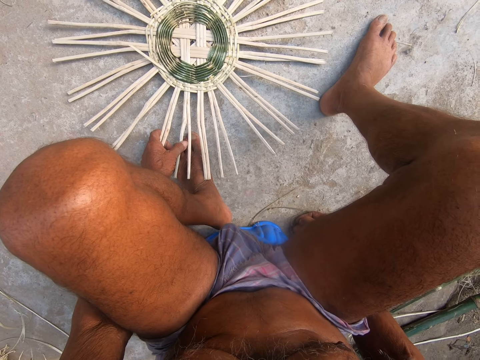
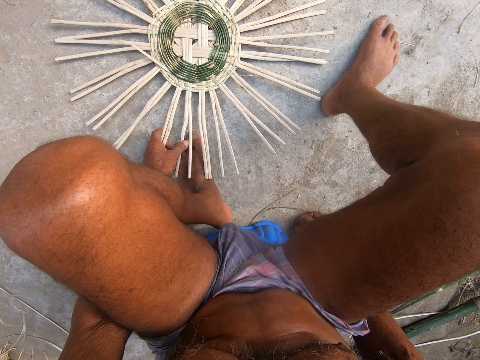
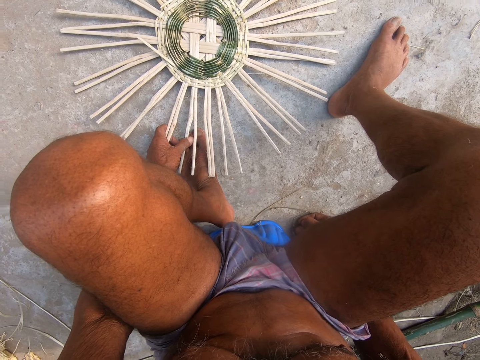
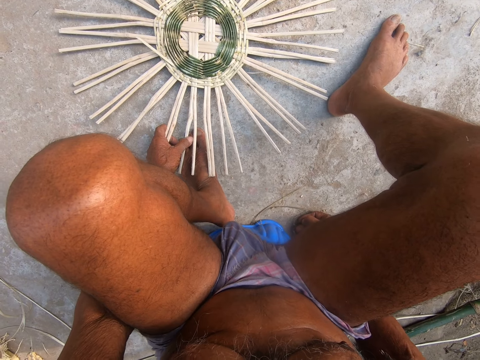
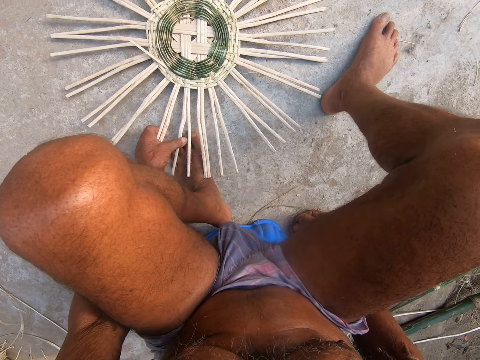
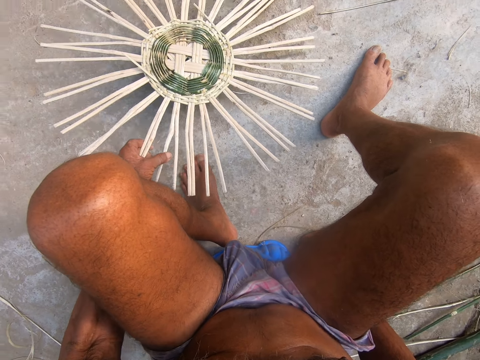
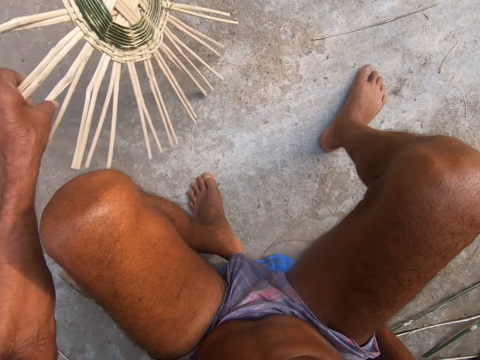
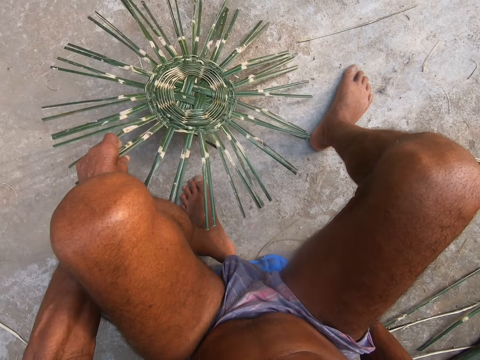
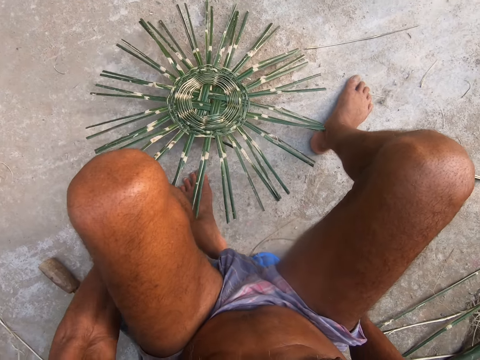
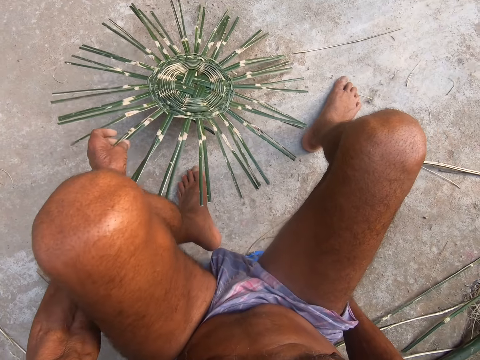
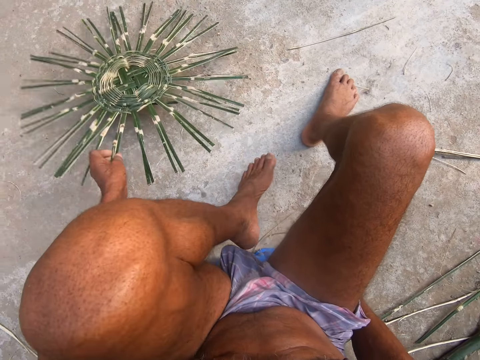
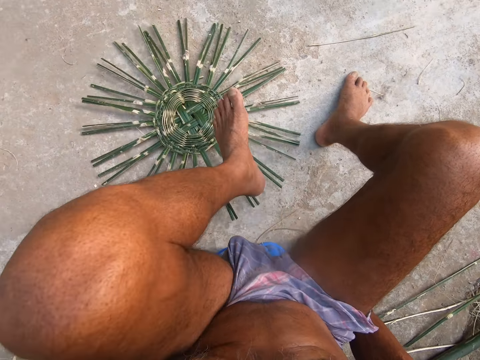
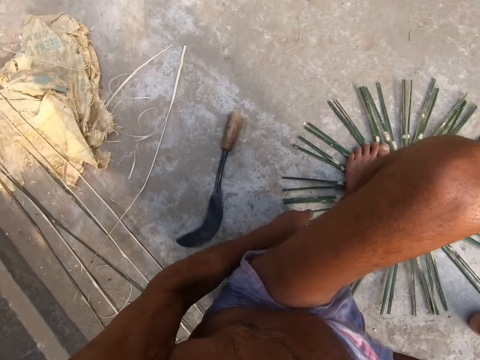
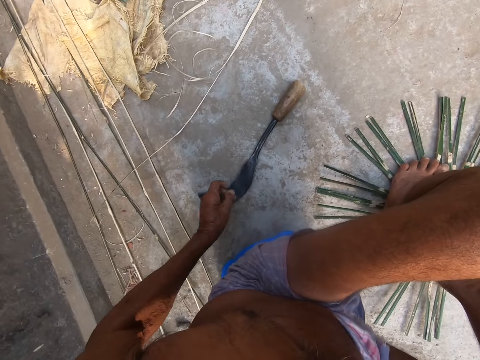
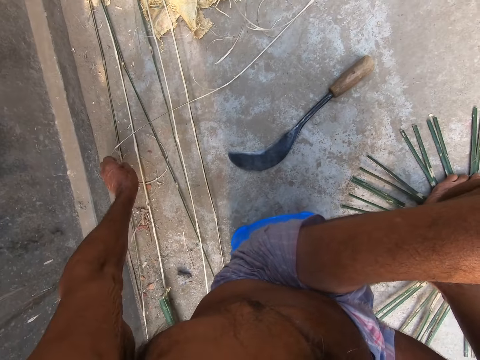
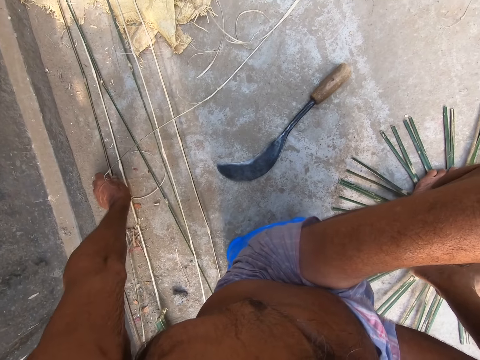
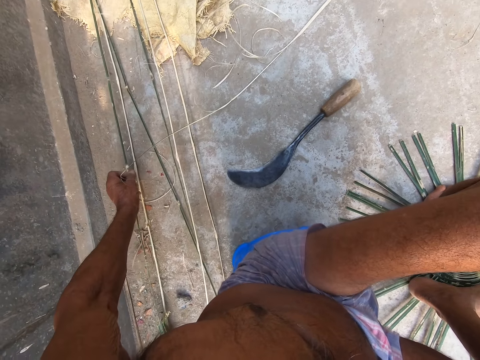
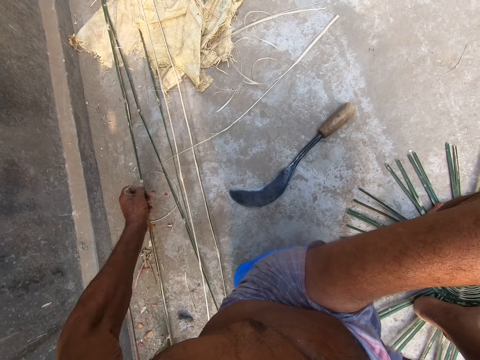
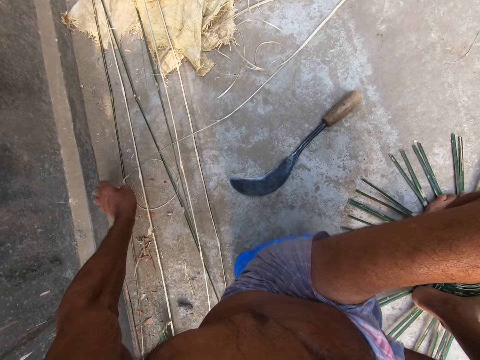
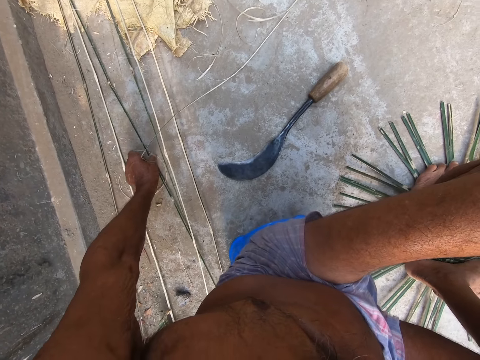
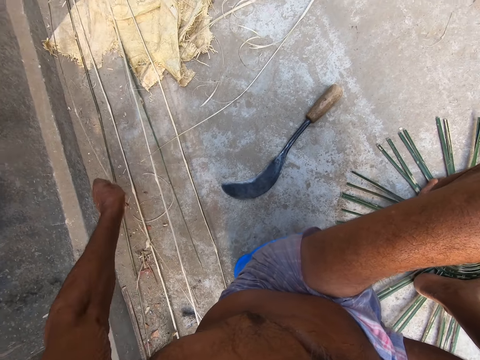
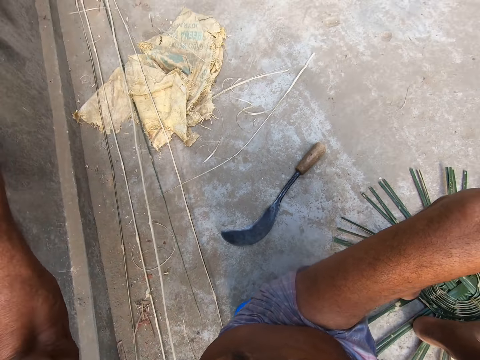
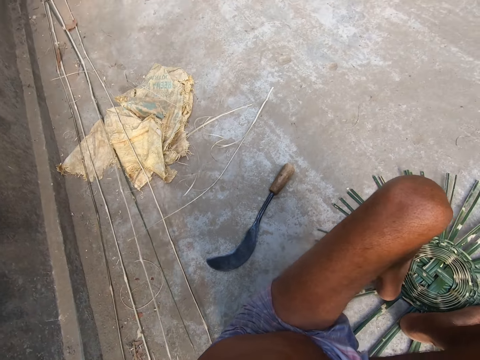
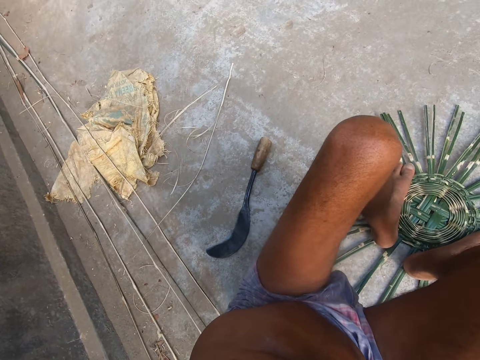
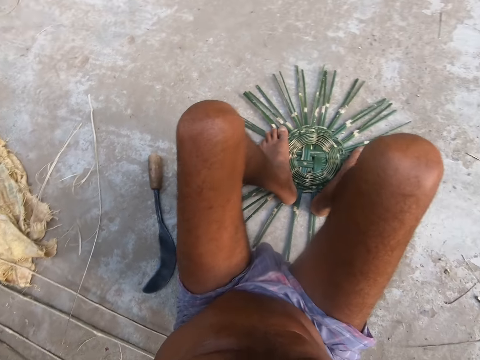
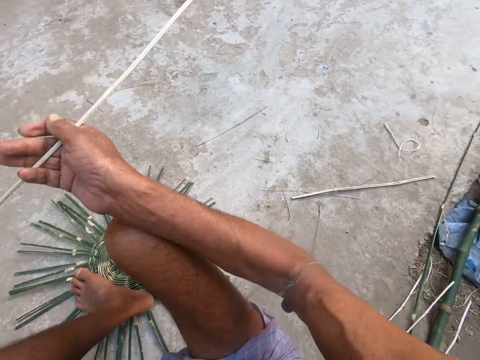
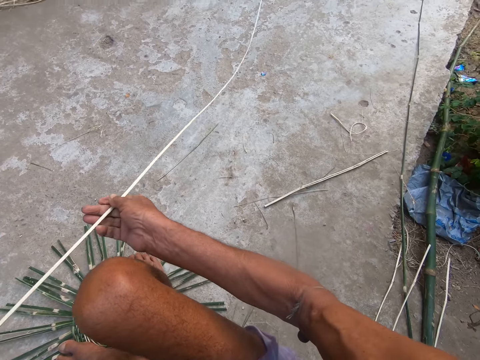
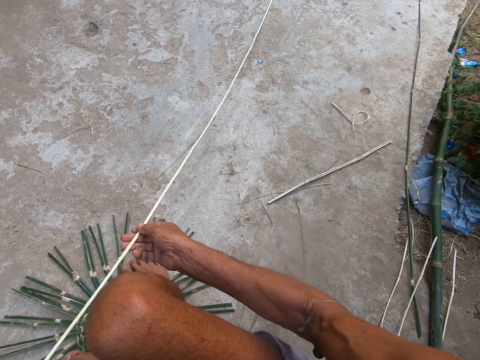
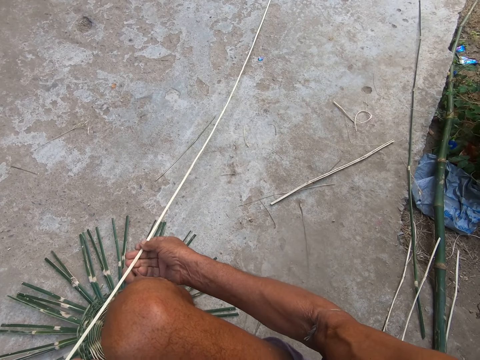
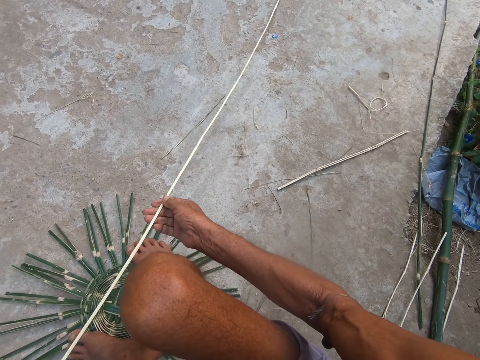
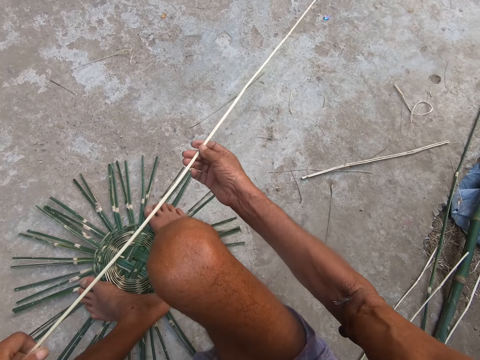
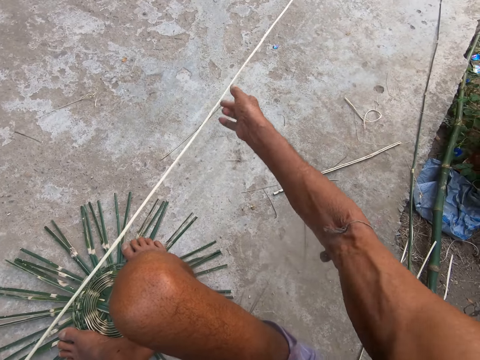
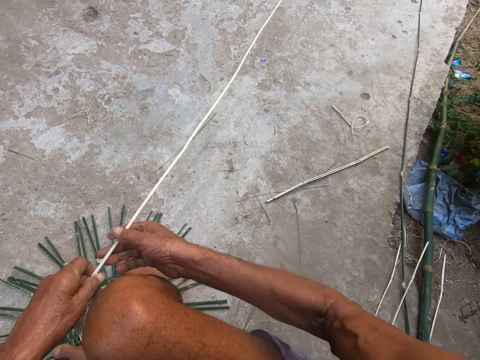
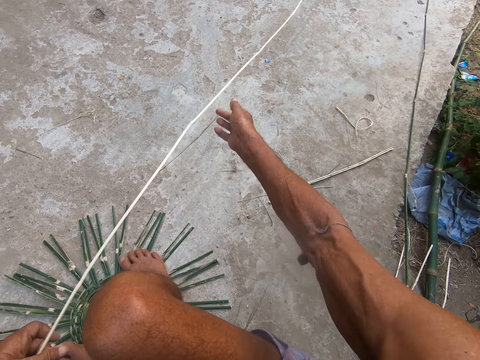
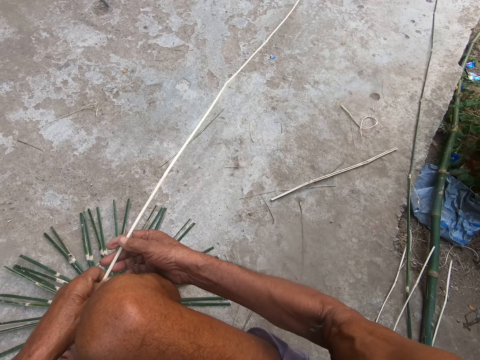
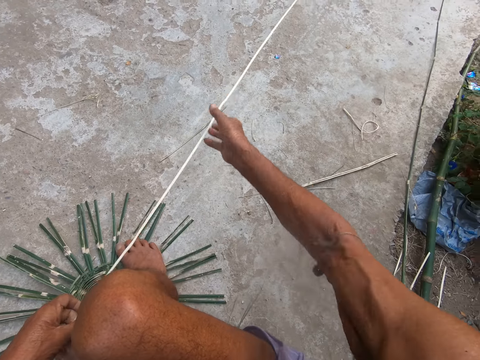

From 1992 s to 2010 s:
The camera wearer flips the basket on the ground with his left hand. He steps on the basket. He lifts a bamboo strip from the ground with his left hand. He drops the bamboo strip on the ground with his left hand. He picks the bamboo strip from the ground with his left hand. He holds the bamboo strip with both hands. He stretches the bamboo strip with both hands.

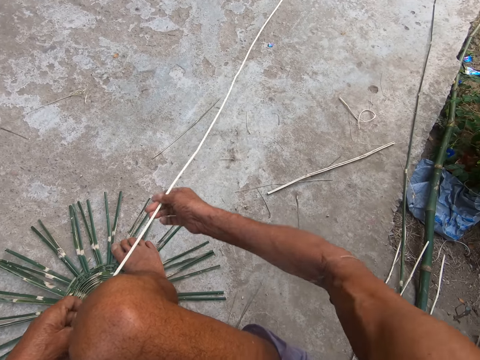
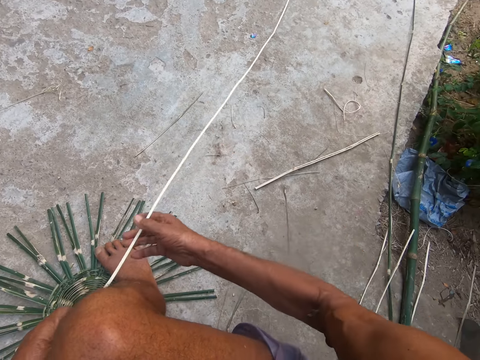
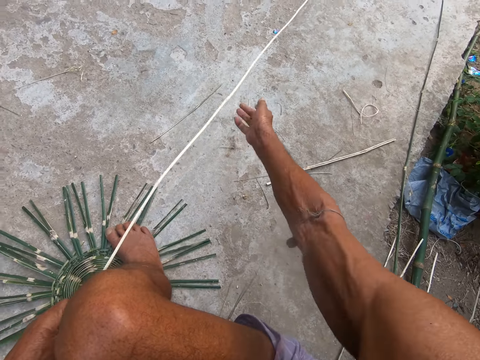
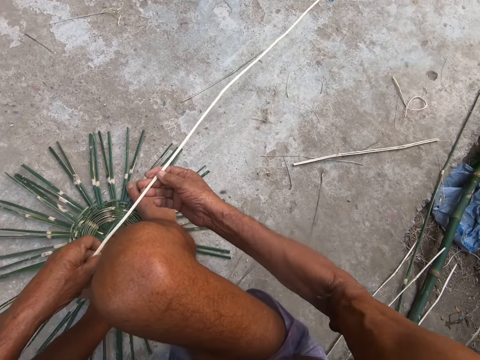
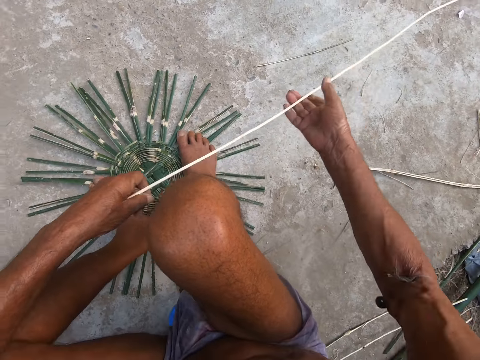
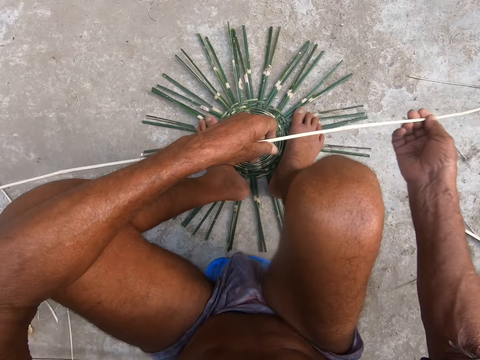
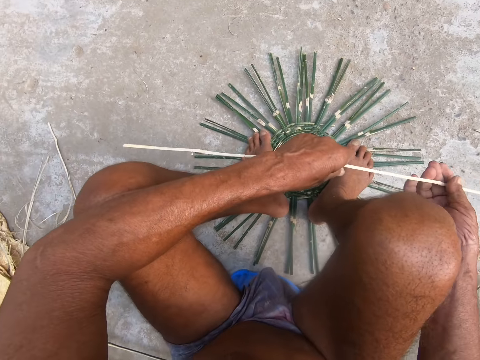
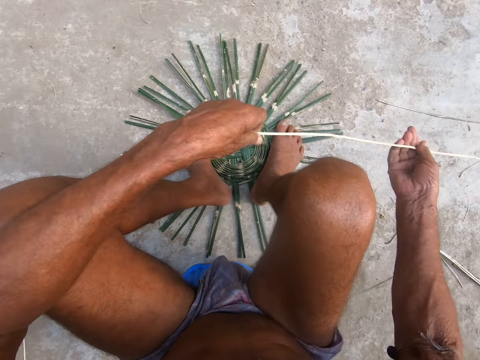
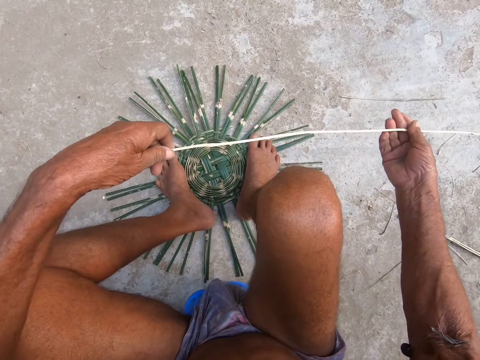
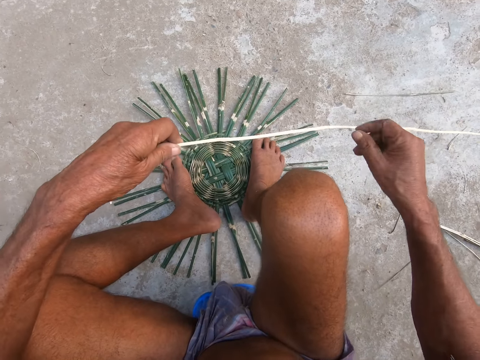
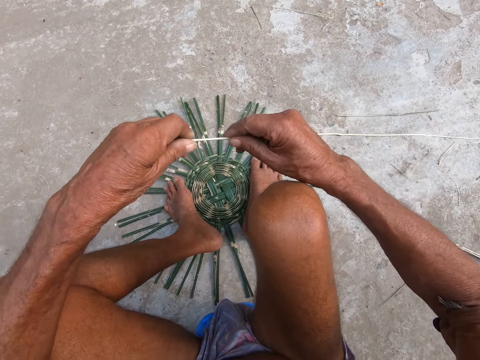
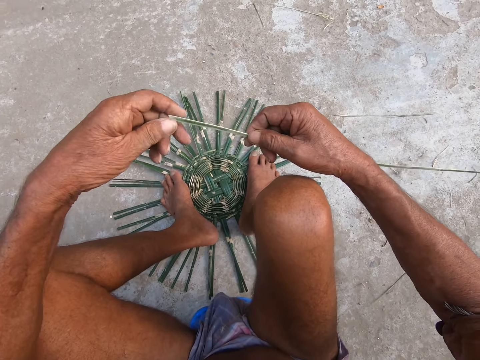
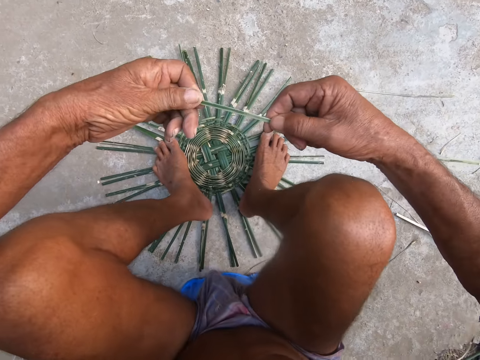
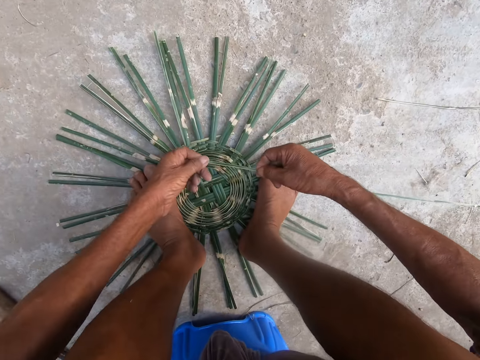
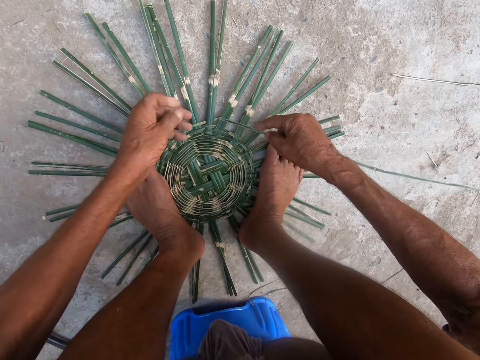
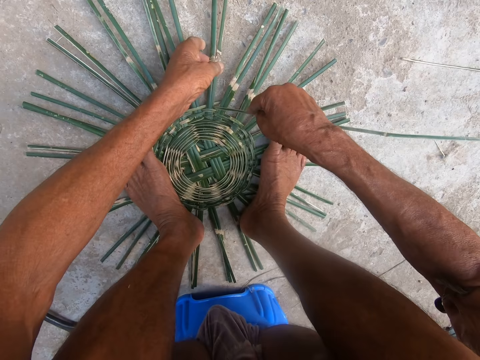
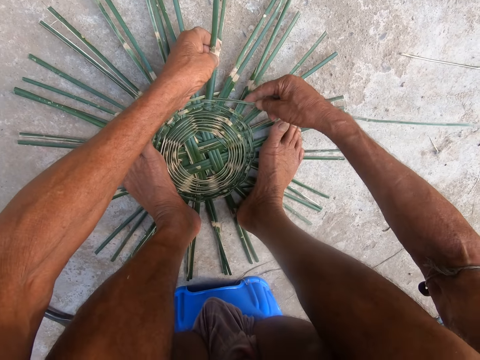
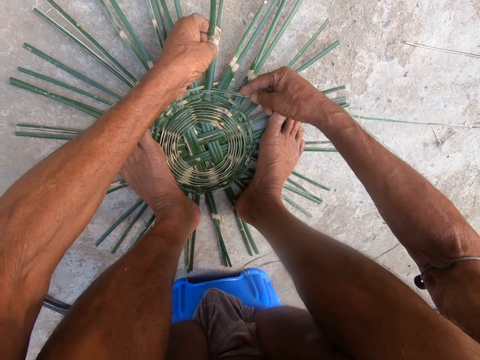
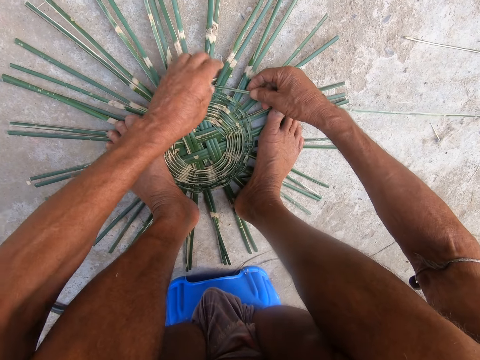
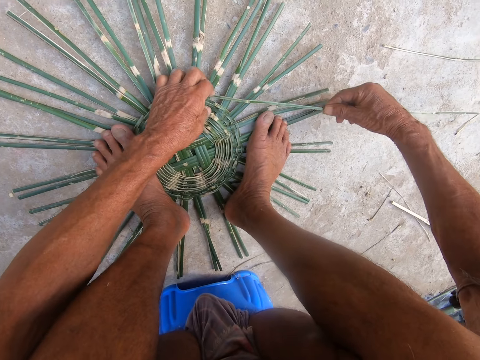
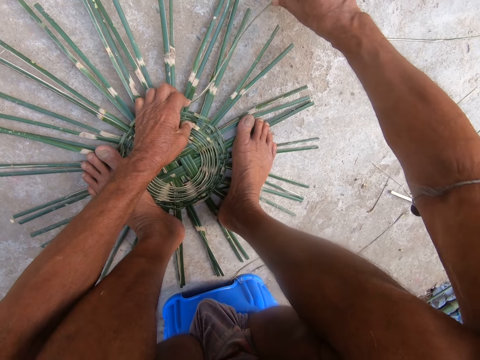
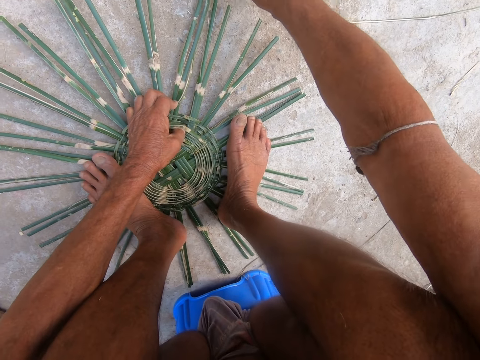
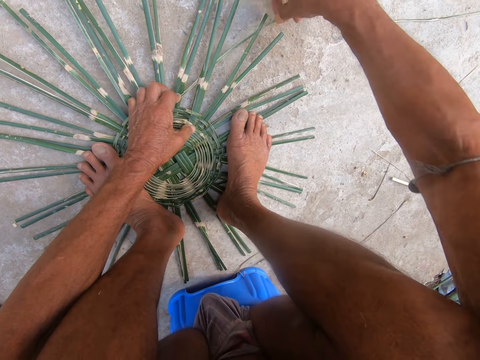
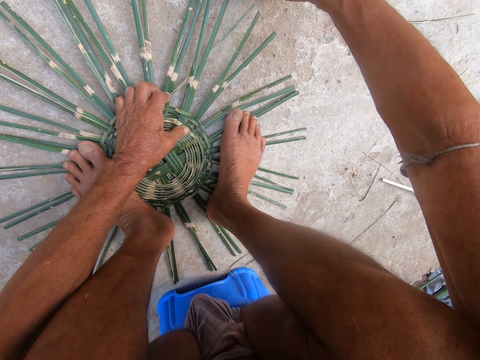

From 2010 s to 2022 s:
The camera wearer holds the basket on the ground with his left hand. He weaves the basket with the bamboo strip in both hands.
